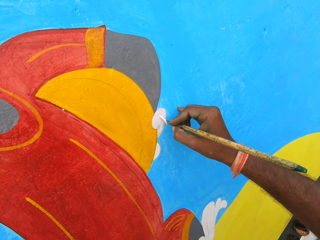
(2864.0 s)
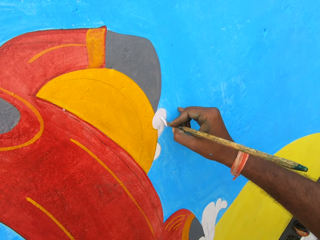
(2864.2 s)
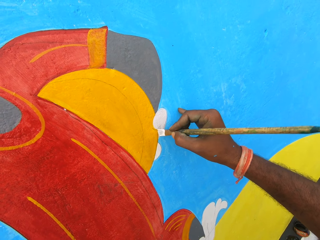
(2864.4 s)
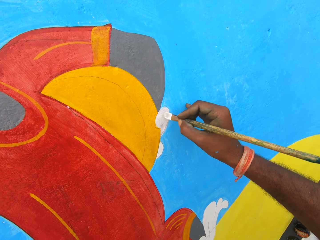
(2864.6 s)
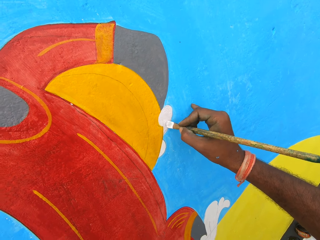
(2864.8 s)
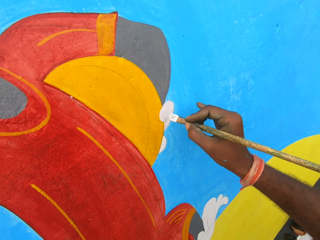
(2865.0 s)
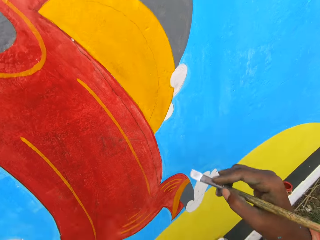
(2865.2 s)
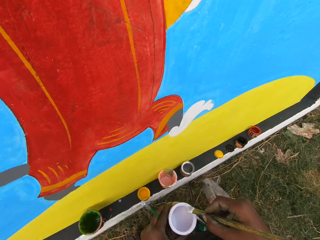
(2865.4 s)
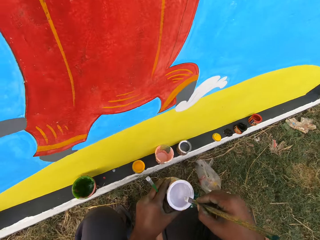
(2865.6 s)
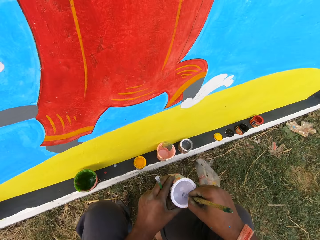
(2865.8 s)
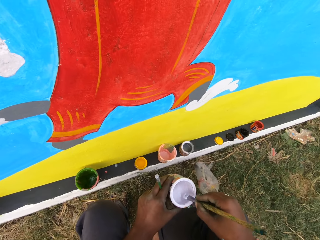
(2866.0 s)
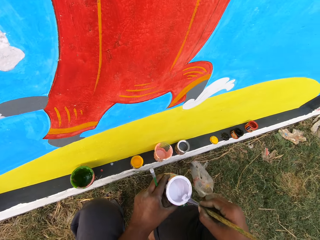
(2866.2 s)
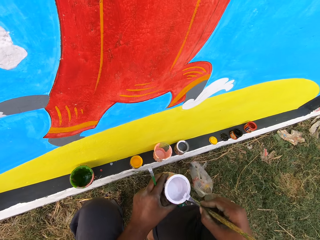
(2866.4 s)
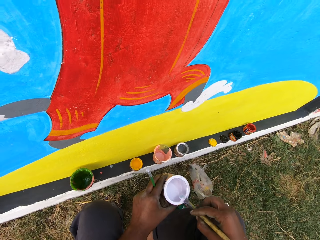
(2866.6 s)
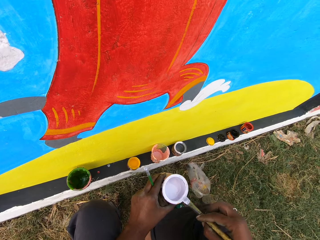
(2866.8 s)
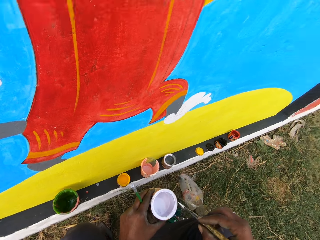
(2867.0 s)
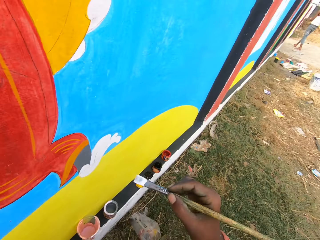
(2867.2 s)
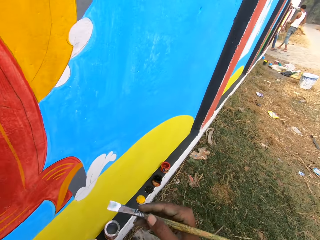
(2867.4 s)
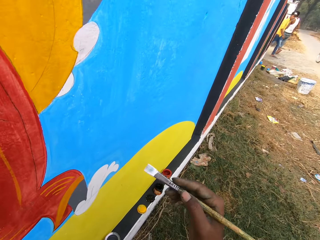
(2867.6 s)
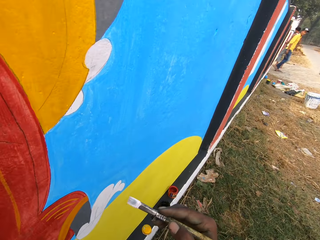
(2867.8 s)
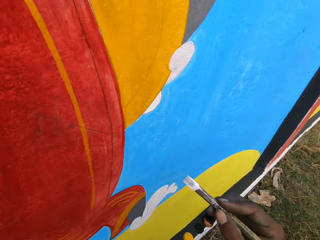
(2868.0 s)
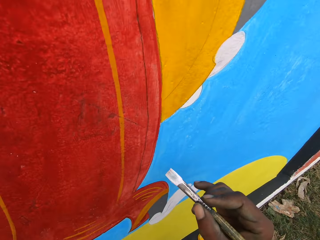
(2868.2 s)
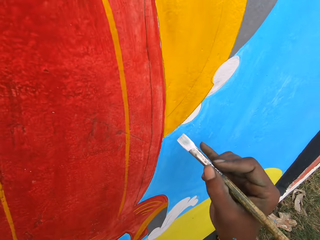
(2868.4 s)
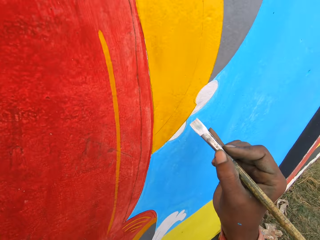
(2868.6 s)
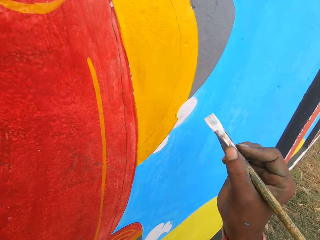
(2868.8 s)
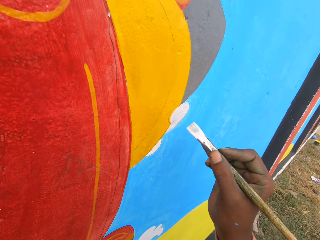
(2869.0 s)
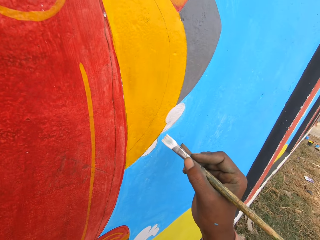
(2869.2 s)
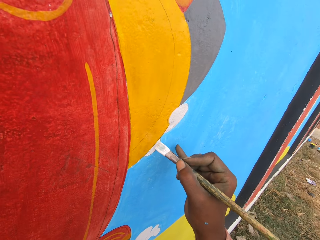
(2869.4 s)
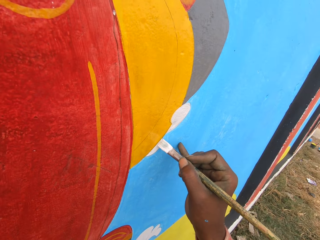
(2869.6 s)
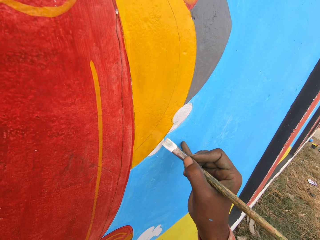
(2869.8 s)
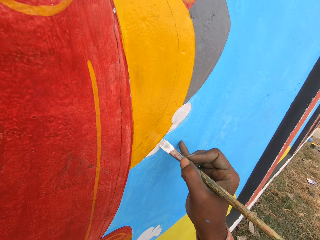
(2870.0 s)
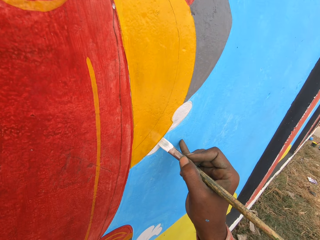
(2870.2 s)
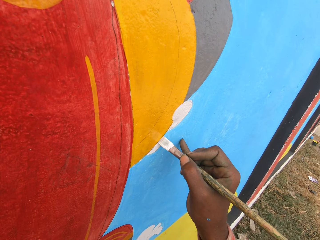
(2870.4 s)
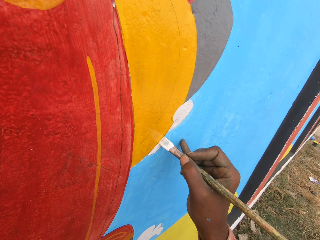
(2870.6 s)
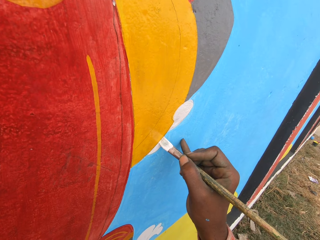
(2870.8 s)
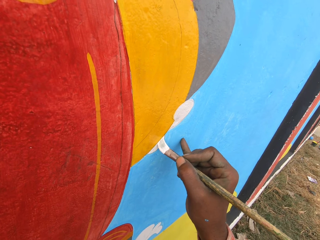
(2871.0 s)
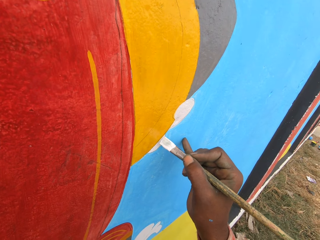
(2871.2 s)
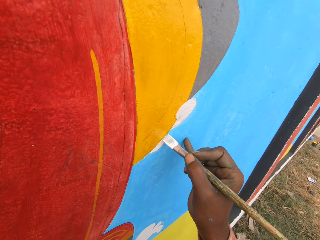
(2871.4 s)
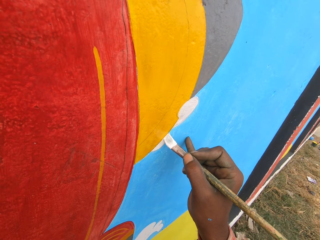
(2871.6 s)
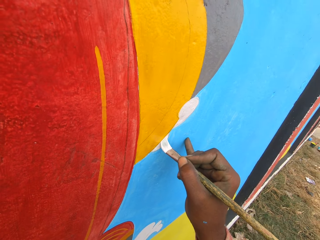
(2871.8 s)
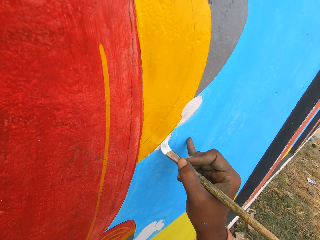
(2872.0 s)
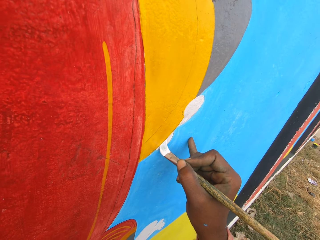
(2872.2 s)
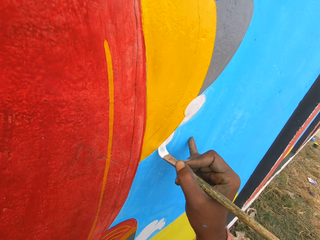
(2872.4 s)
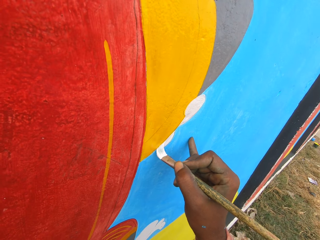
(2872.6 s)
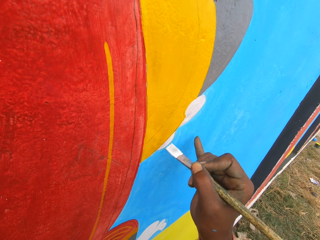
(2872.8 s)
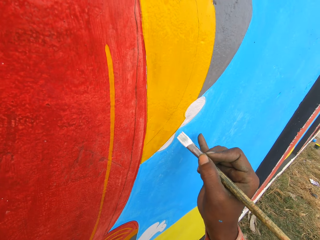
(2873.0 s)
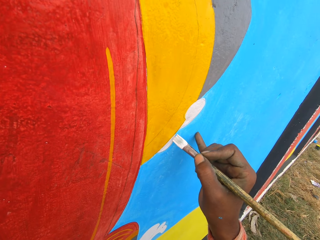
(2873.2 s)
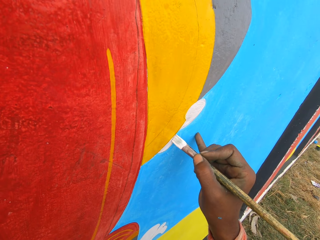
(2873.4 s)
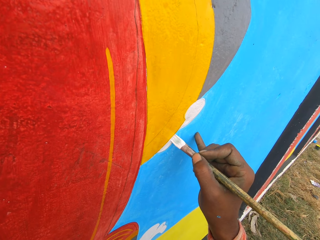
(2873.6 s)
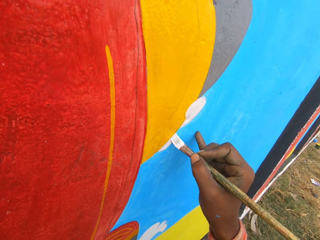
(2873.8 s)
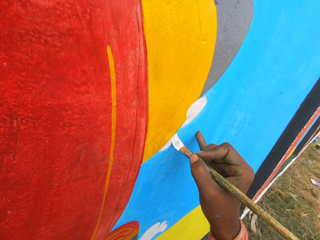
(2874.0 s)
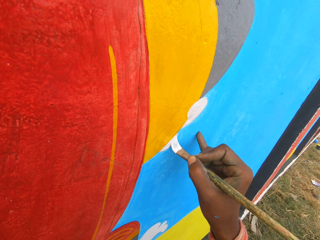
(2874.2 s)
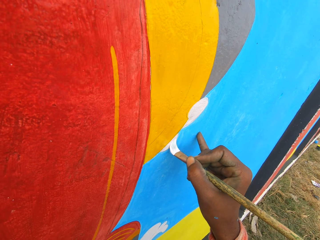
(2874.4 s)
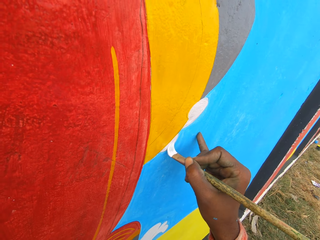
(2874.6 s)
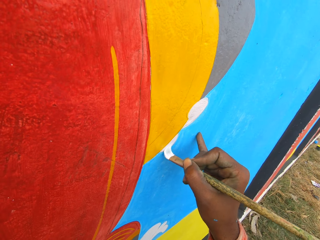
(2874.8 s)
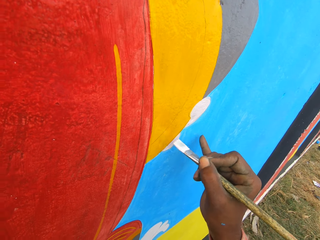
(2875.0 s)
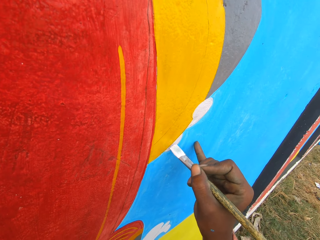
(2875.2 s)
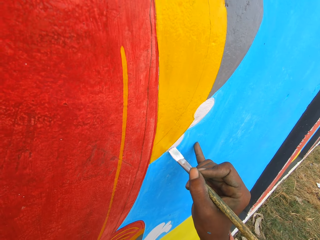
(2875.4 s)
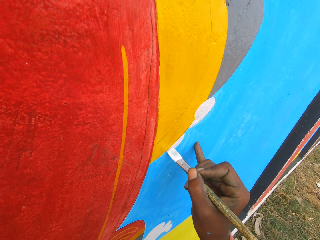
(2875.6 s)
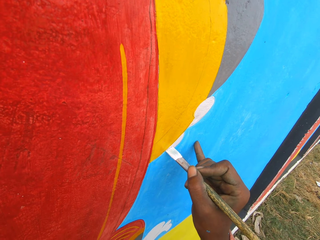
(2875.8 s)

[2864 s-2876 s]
The camera wearer dips the paint brush in the paint can with his right hand. He rubs the paint brush on the edge of the paint can. He turns around. He shakes hands. He interacts with a man. He paints the wall with the paint brush.

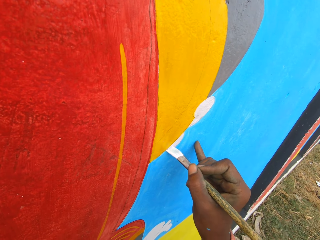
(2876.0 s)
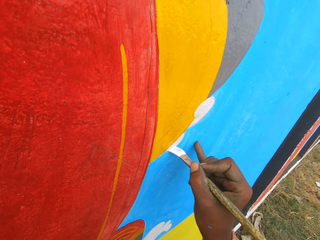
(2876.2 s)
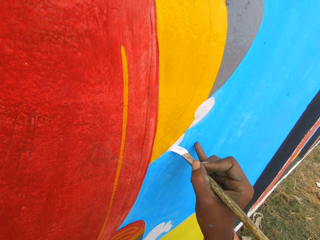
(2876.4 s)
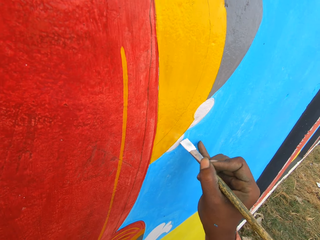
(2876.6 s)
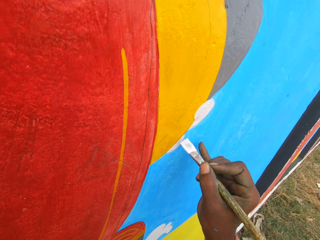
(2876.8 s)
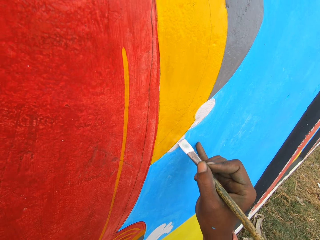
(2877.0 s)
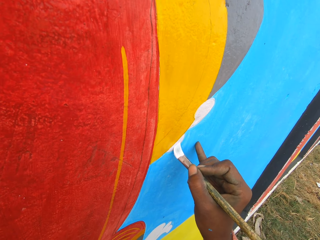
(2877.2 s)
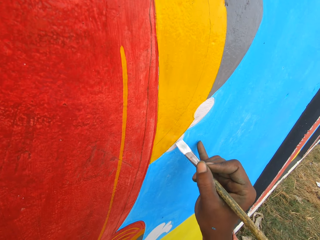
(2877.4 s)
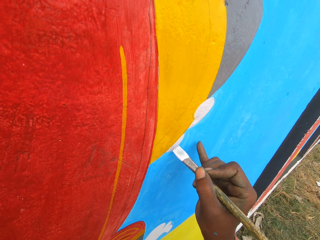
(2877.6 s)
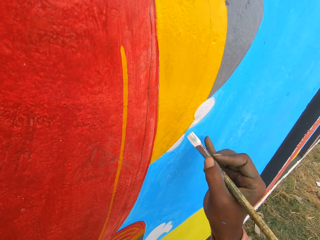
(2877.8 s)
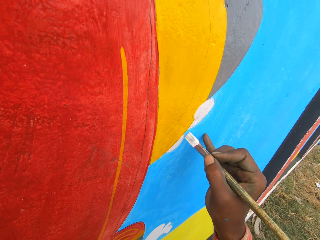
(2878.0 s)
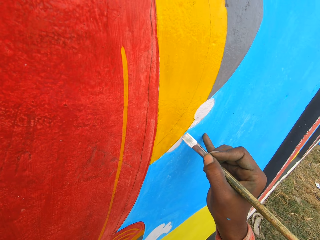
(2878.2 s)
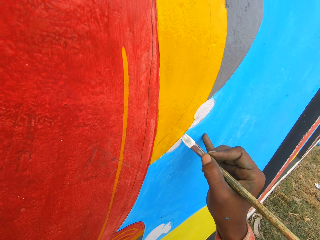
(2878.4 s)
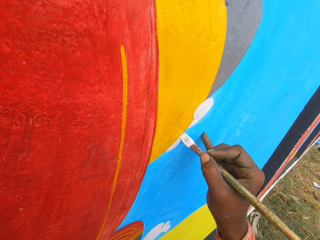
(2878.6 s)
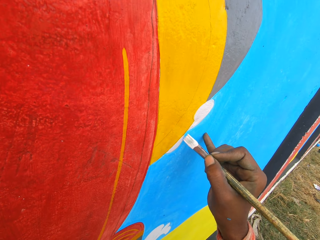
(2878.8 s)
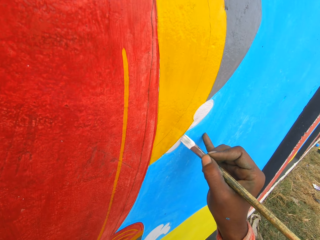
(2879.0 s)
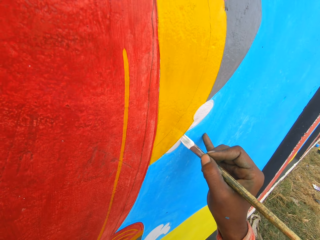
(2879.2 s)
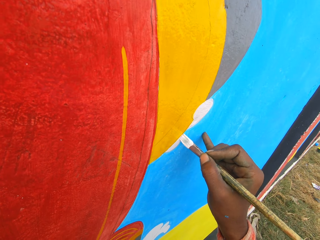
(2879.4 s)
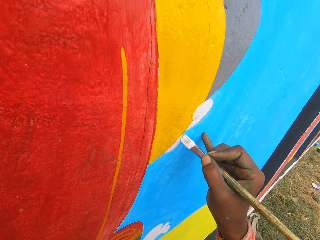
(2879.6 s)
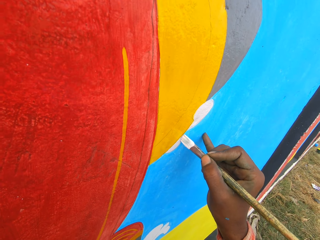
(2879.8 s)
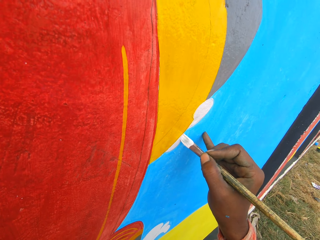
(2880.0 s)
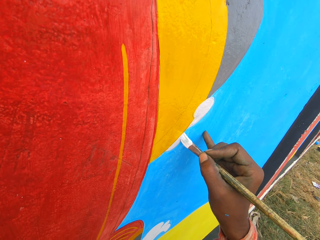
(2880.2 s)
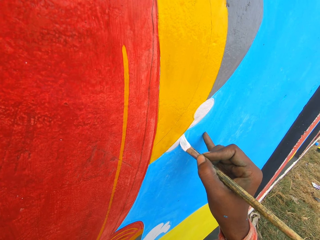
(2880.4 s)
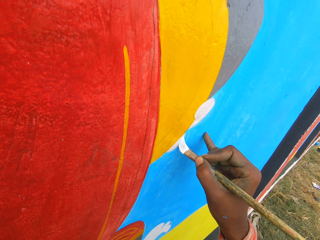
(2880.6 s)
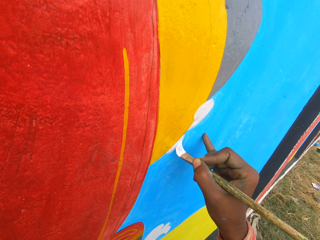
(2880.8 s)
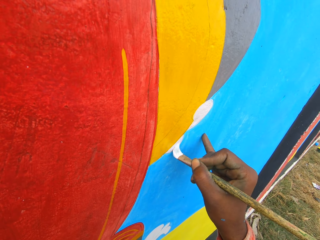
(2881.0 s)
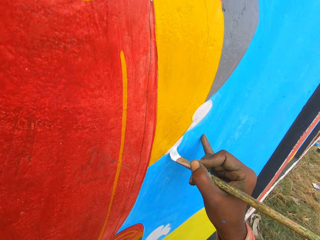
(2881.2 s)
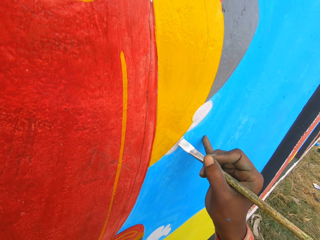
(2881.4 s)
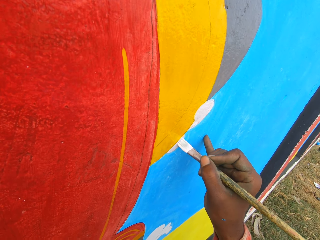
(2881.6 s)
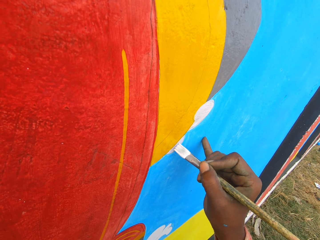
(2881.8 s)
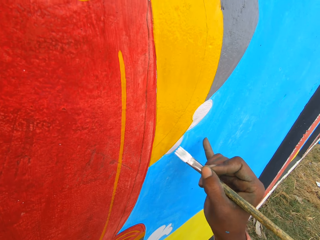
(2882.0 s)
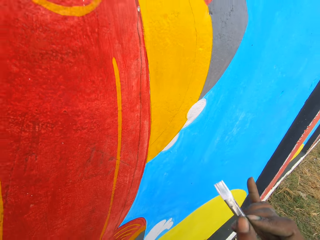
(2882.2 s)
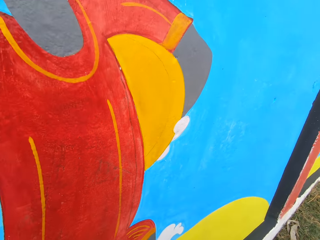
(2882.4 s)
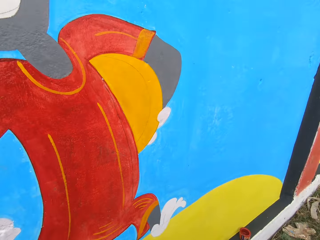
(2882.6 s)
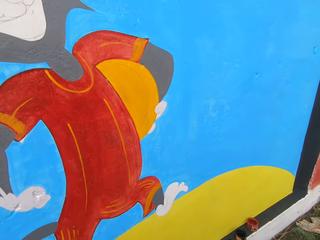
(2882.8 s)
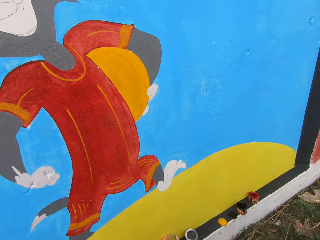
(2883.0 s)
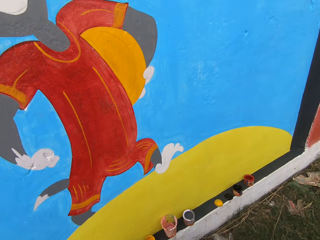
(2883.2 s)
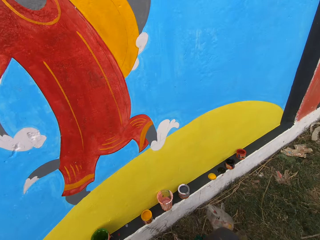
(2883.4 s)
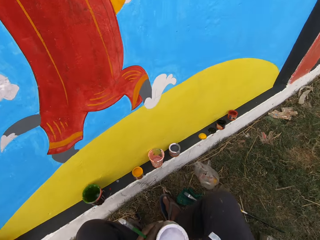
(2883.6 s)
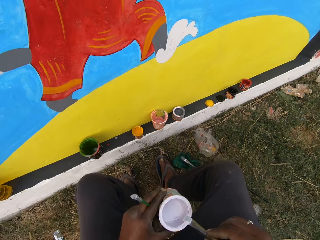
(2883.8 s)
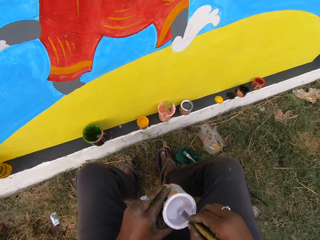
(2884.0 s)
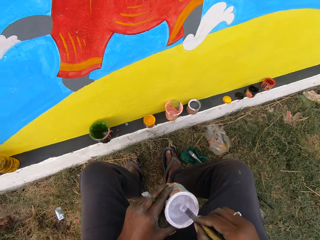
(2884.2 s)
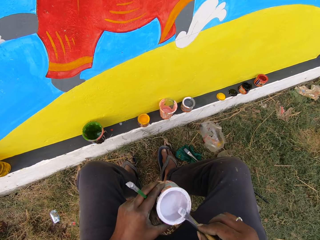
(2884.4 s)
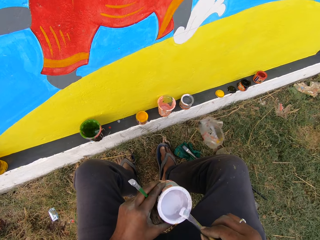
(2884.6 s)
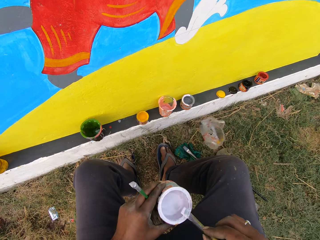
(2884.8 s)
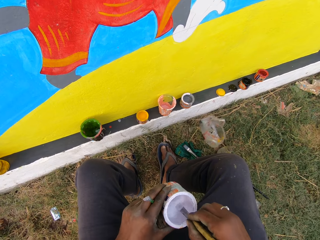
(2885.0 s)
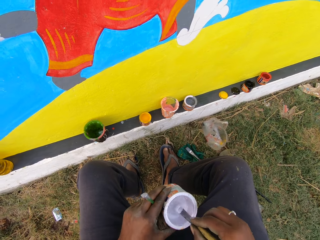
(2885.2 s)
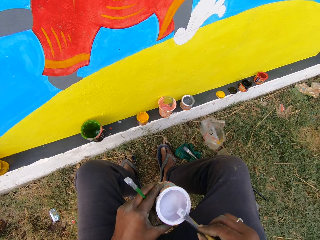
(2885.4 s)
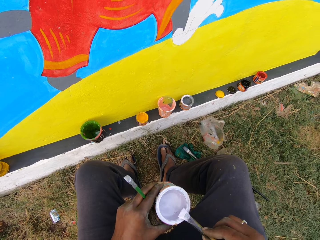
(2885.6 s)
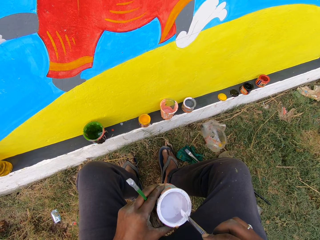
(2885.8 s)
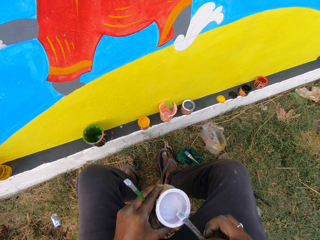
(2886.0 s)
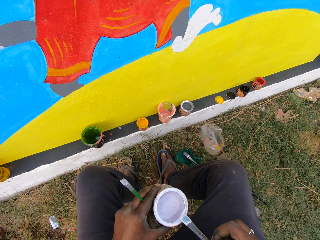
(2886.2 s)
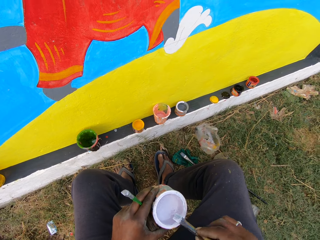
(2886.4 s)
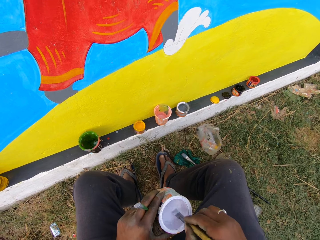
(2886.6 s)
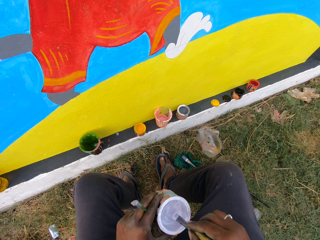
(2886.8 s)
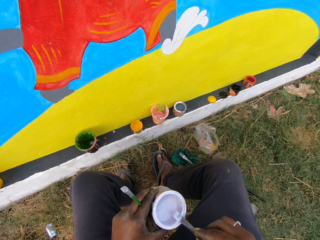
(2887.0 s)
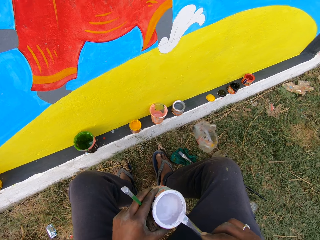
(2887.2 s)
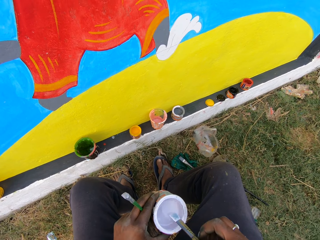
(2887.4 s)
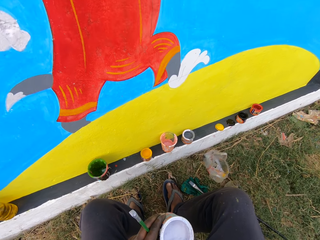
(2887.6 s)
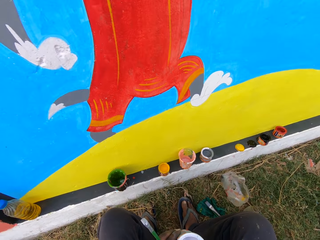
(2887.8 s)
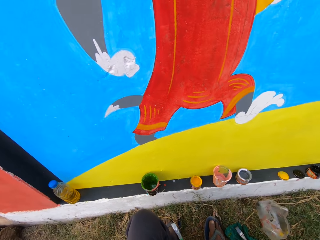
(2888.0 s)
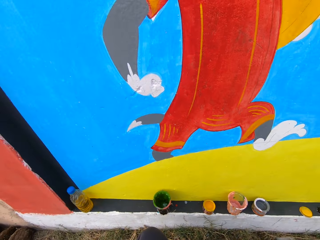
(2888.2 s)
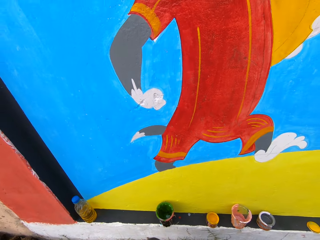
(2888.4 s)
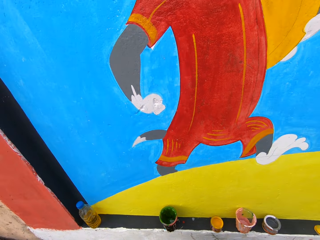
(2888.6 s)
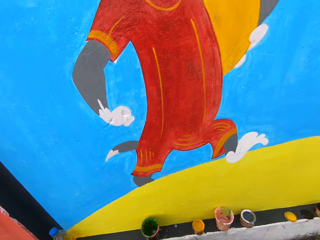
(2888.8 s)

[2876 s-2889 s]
The camera wearer turns around. He dips the paint brush in the paint can with his right hand and rubs the paint brush on the edge of the paint can. He dips the paint brush in the paint can with his right hand and rubs the paint brush on the edge of the paint can. He dips the paint brush in the paint can with his right hand and rubs the paint brush on the edge of the paint can. He turns around.
